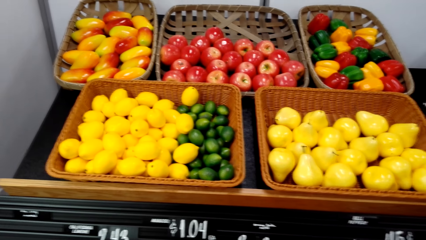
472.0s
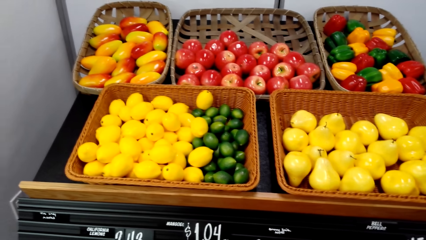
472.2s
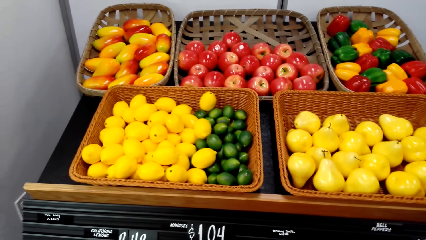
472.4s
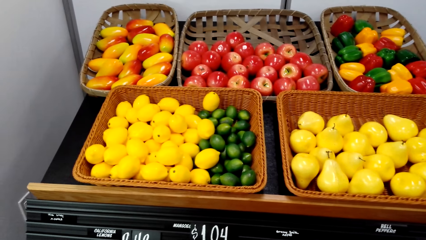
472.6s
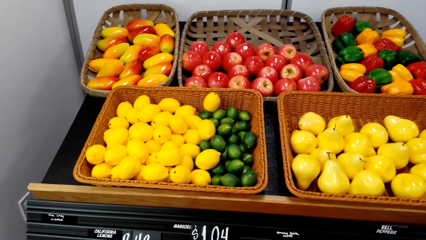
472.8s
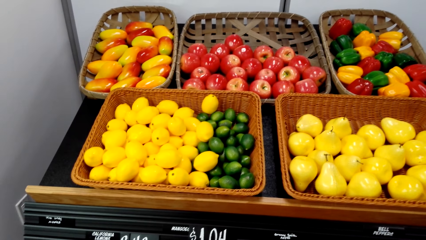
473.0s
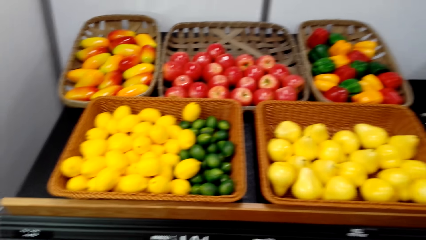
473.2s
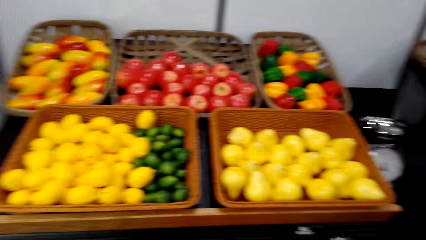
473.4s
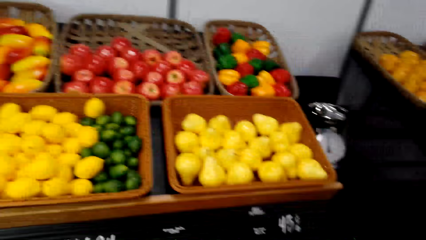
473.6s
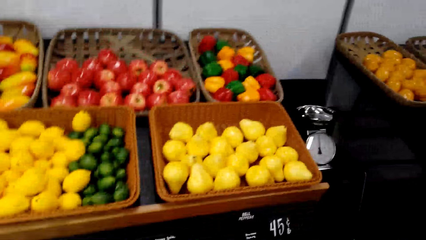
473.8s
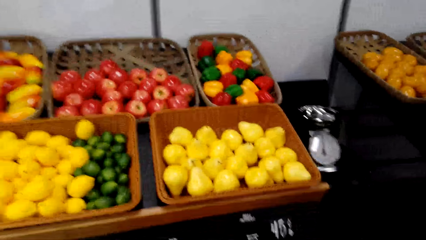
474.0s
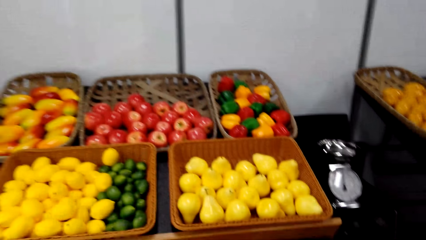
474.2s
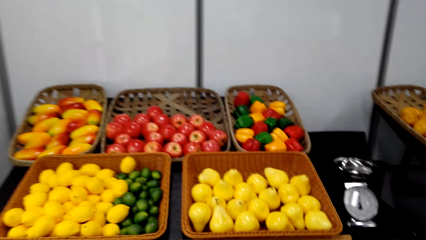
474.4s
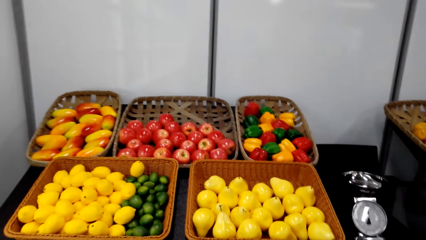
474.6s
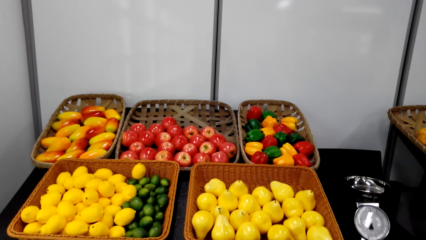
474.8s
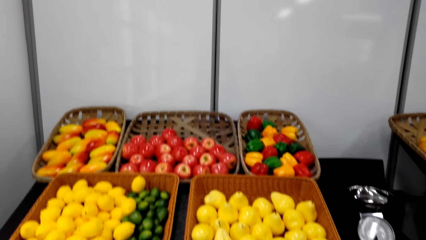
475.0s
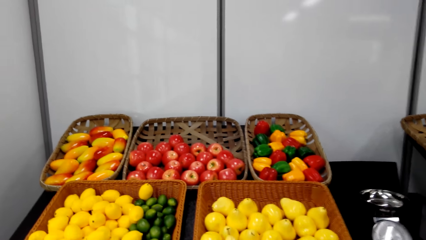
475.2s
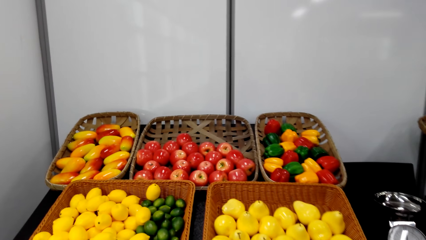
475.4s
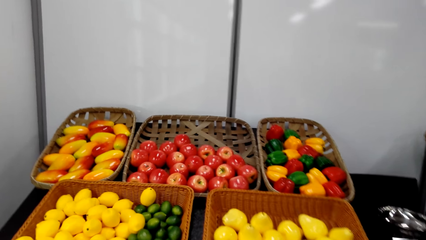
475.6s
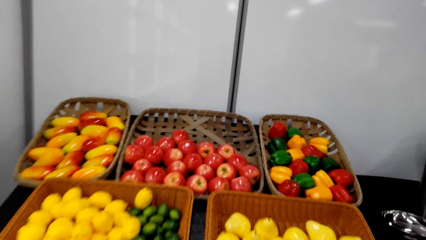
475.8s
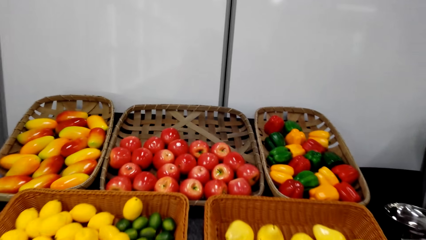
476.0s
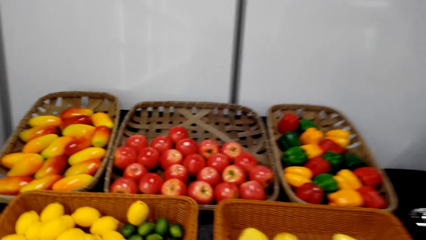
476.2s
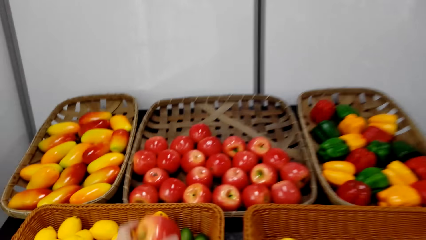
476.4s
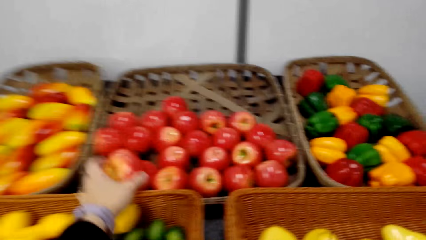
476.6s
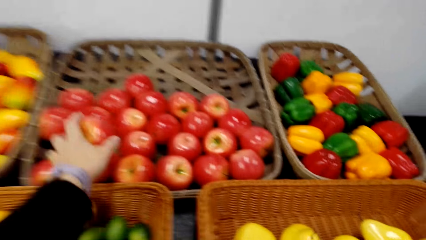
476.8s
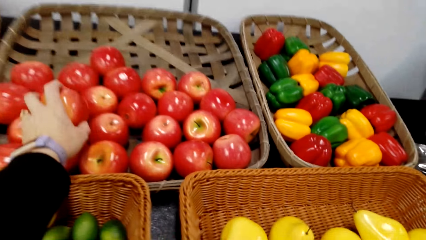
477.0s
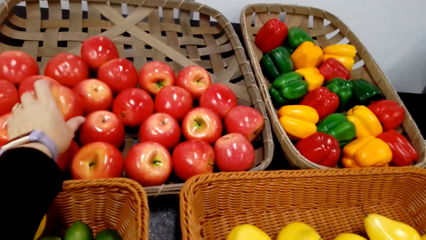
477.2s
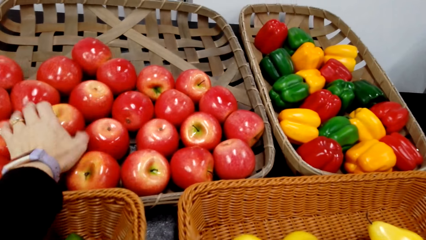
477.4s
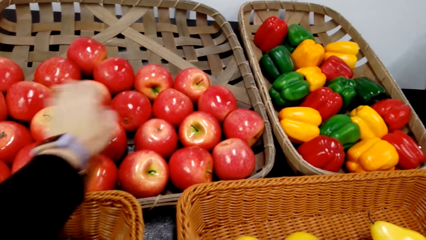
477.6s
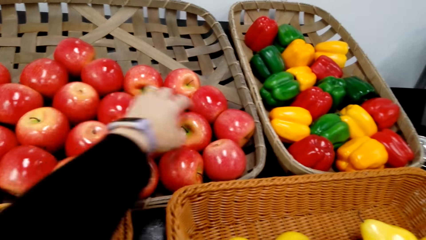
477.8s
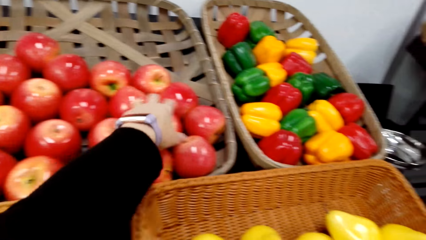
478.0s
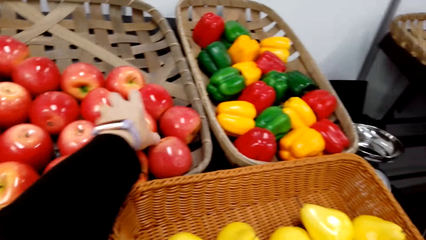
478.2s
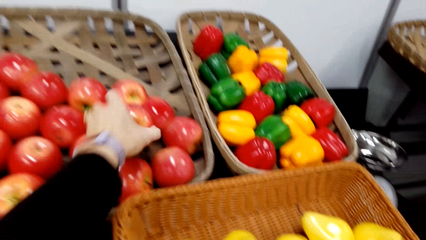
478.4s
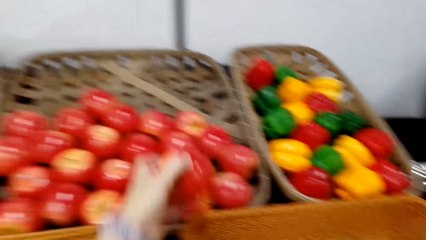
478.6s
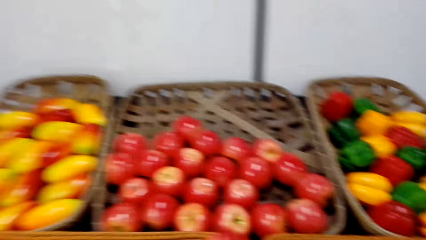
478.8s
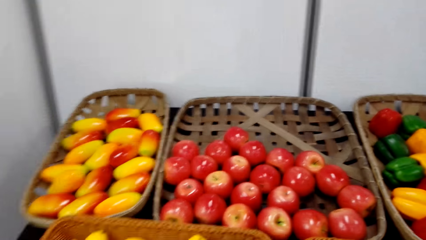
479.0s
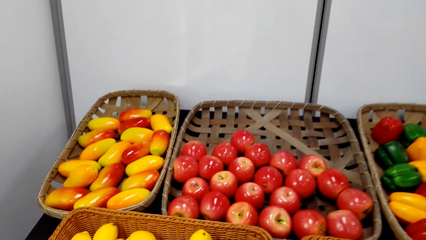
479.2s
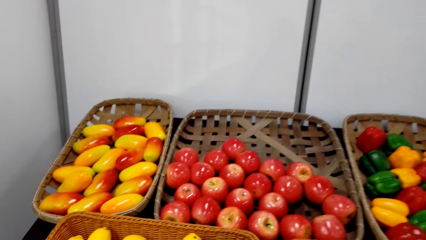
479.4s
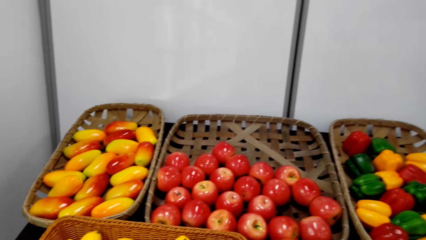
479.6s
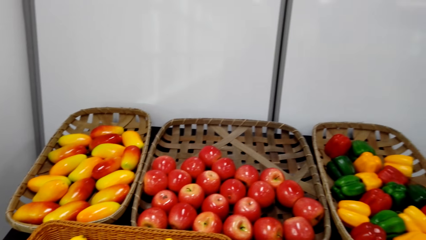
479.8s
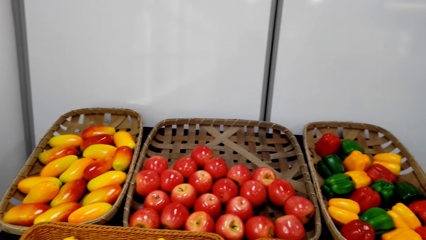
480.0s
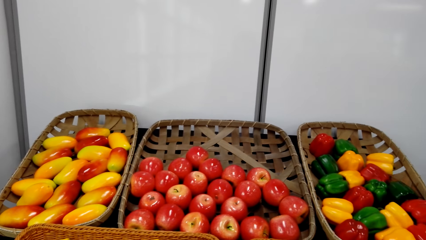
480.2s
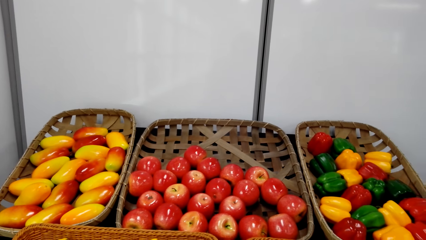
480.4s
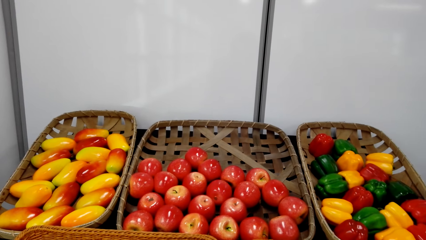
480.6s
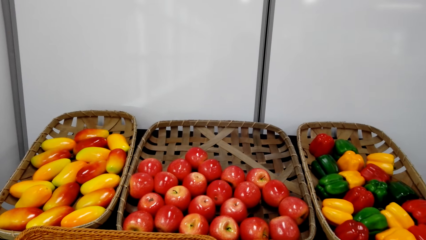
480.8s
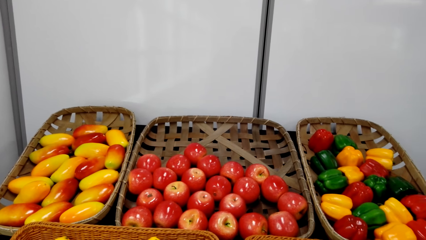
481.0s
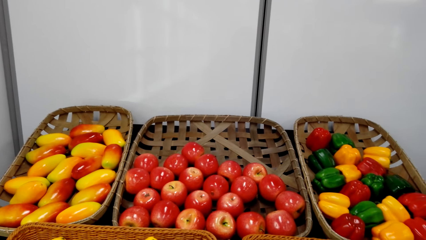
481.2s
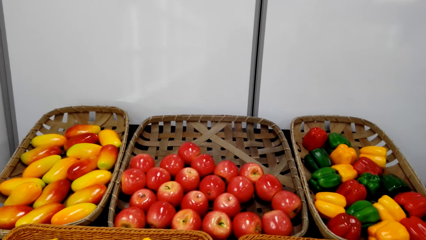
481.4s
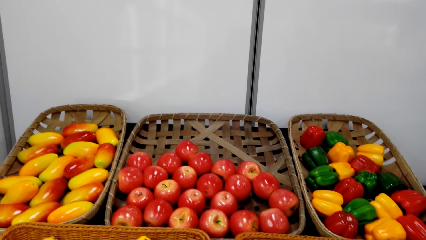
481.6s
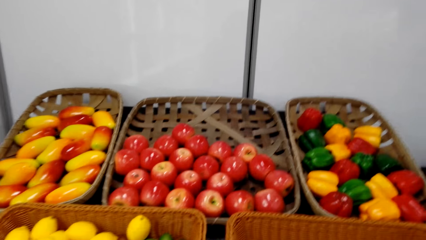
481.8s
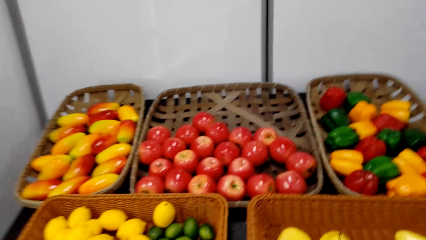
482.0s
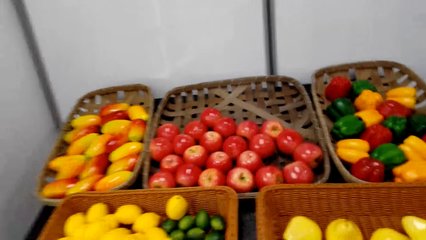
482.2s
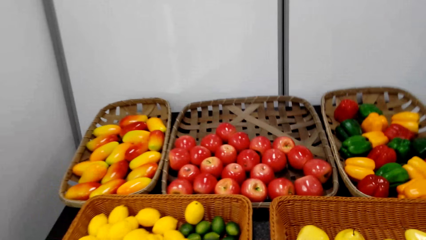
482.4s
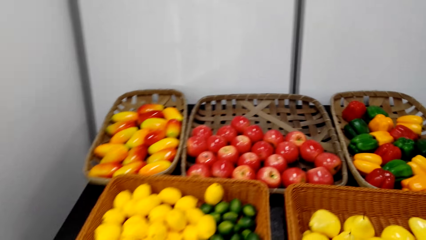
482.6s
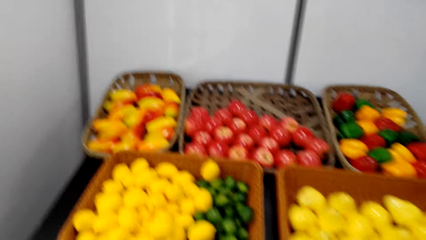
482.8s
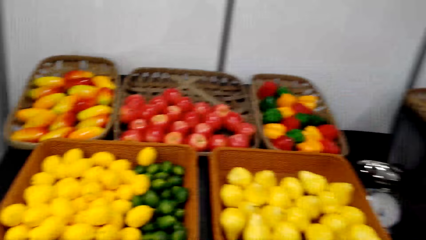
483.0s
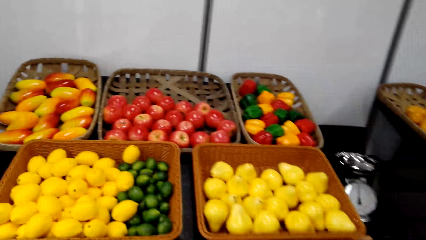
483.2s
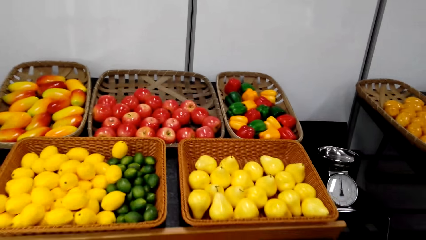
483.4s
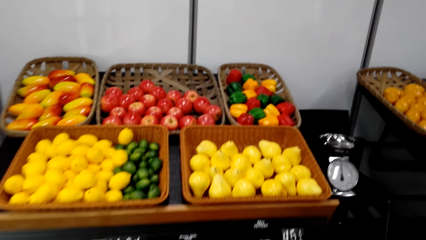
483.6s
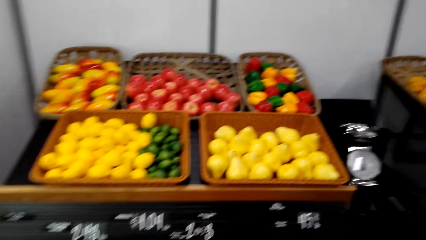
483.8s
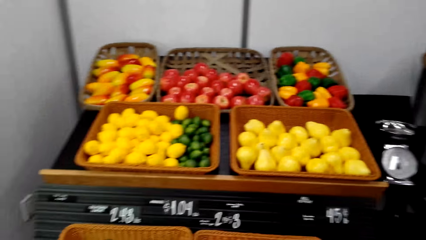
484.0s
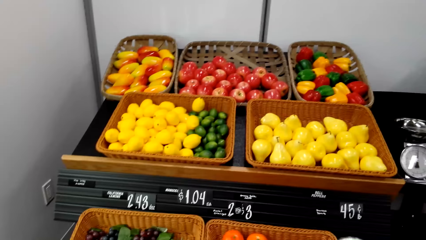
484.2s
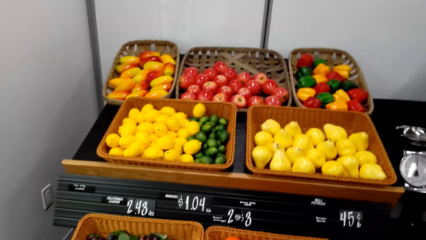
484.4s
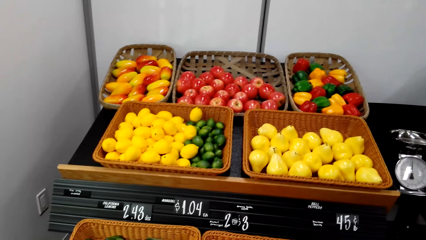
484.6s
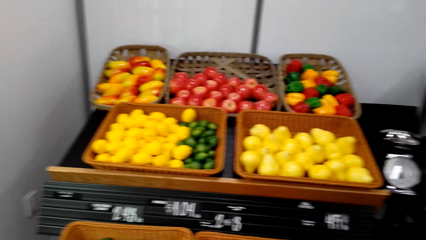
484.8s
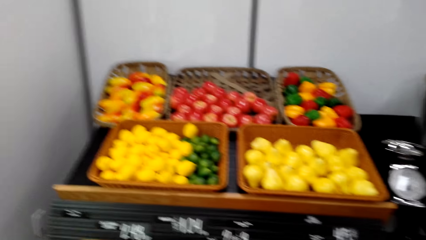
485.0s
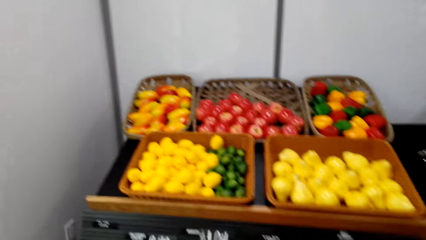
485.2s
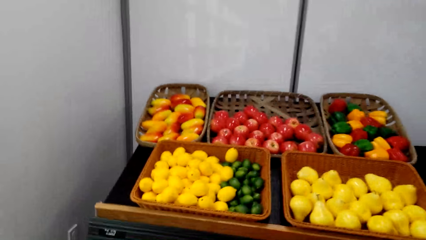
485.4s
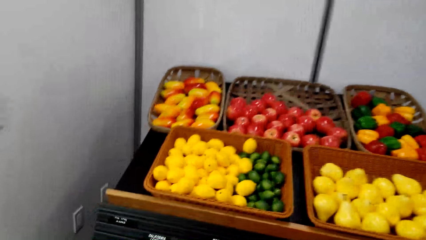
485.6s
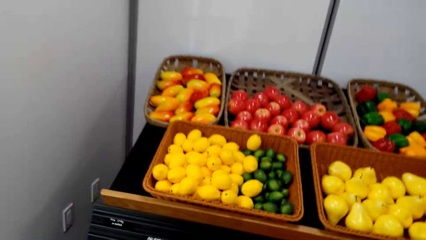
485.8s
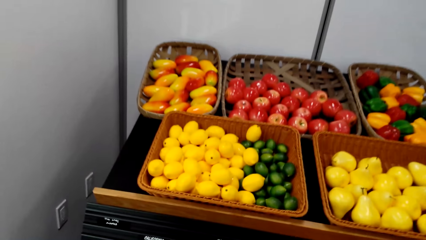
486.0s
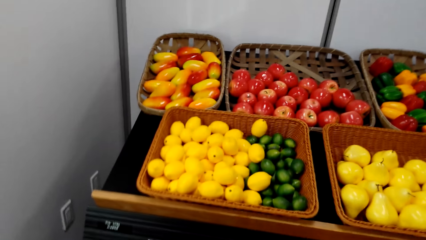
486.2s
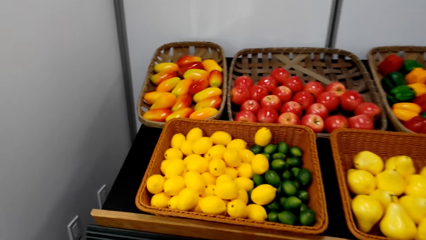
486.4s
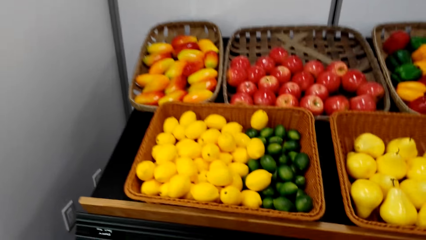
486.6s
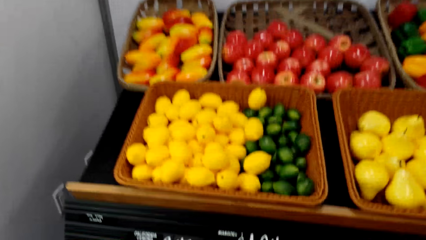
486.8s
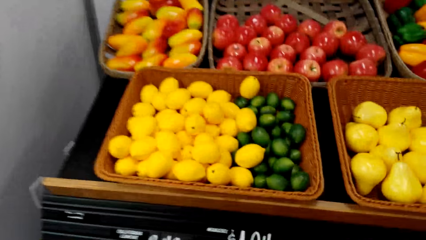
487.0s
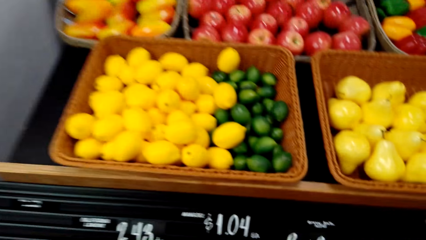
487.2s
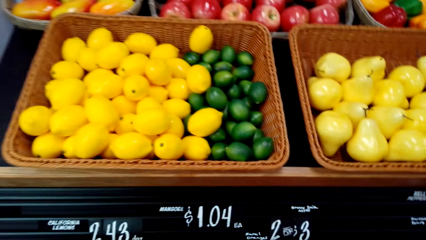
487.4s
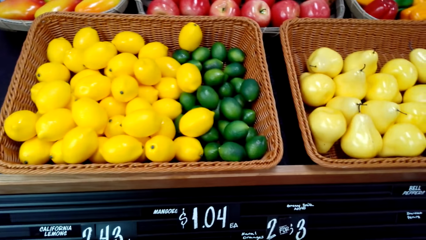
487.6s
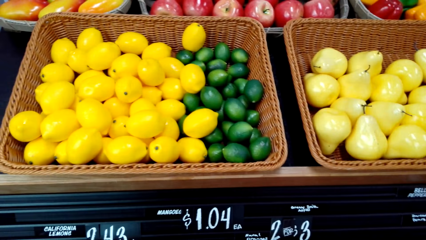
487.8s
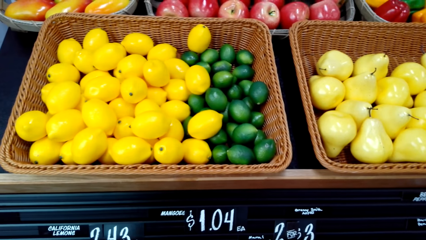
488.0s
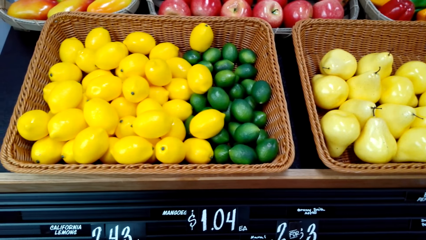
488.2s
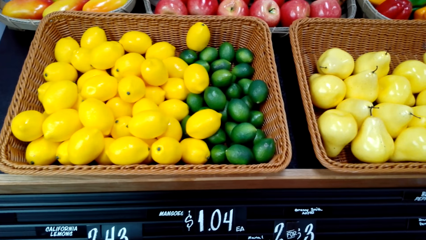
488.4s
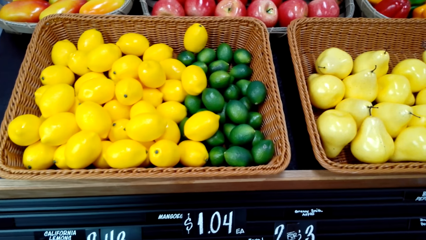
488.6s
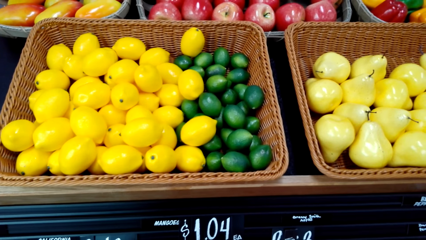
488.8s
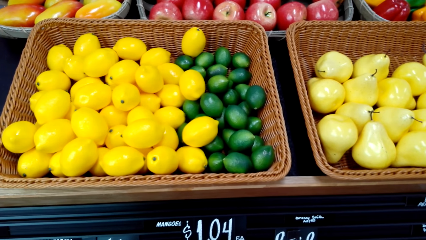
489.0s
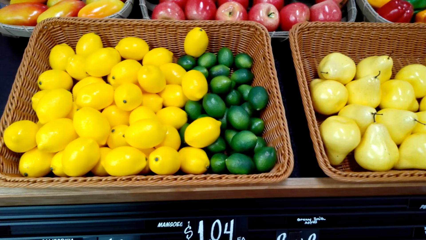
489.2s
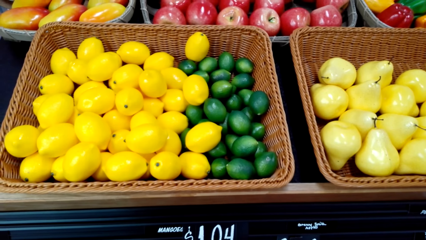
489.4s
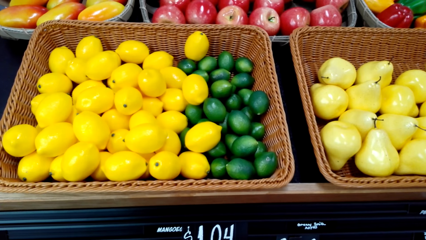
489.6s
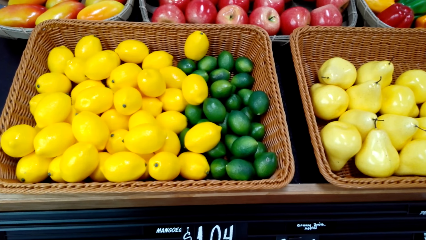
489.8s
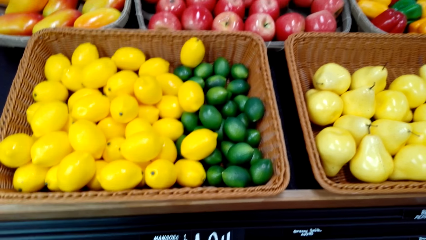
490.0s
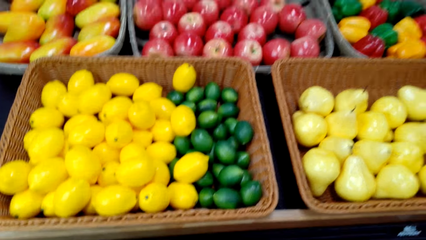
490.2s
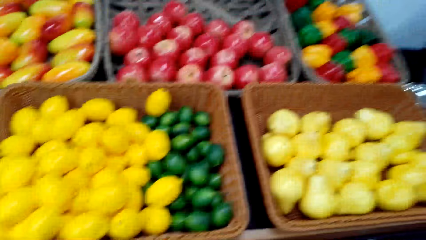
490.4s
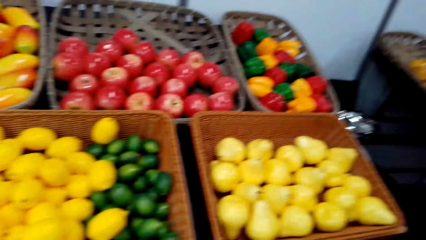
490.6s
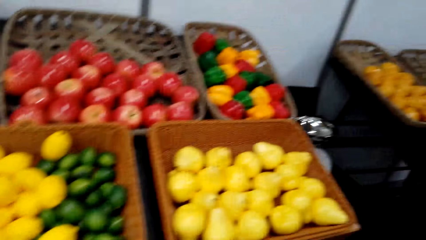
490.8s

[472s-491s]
The camera wearer stares at the fruits. They put back the apple in the basket. They pick another apple. They stare at the fruits.
